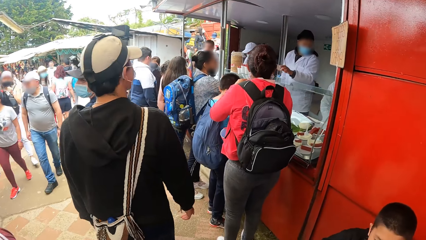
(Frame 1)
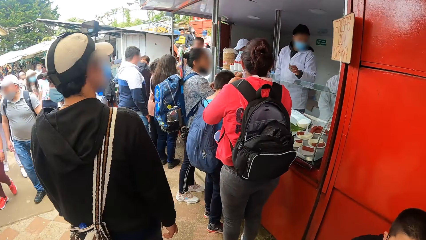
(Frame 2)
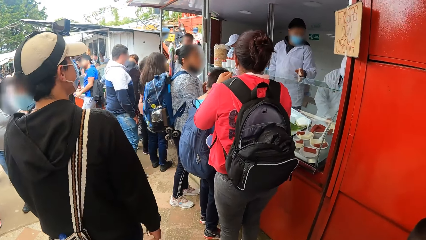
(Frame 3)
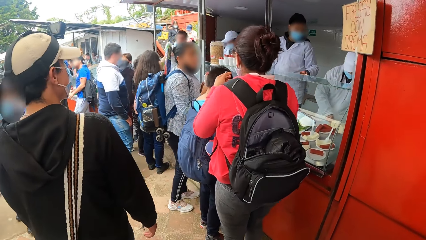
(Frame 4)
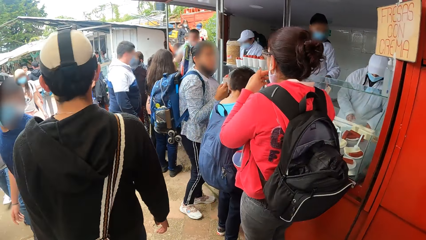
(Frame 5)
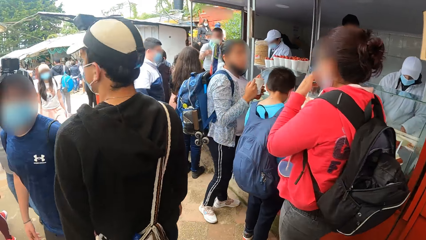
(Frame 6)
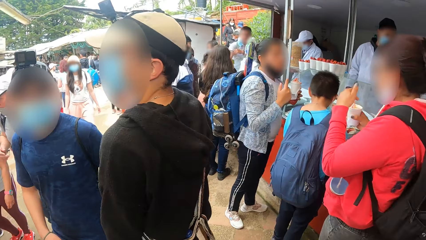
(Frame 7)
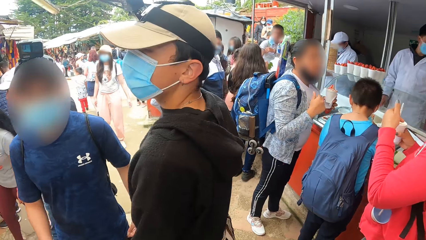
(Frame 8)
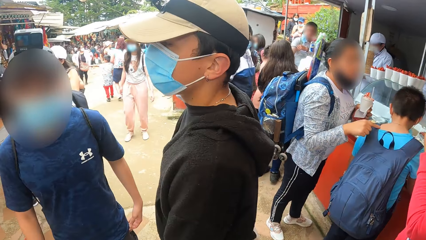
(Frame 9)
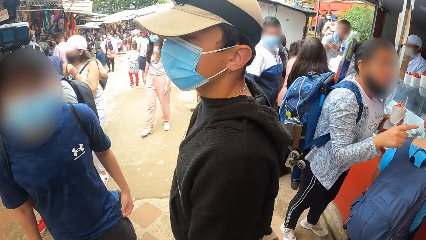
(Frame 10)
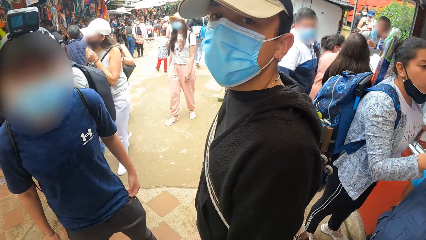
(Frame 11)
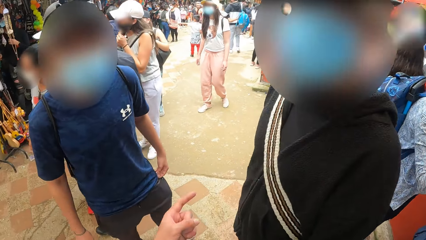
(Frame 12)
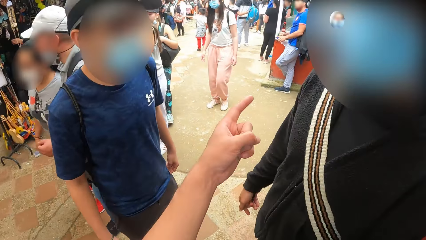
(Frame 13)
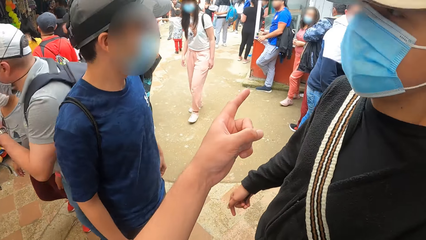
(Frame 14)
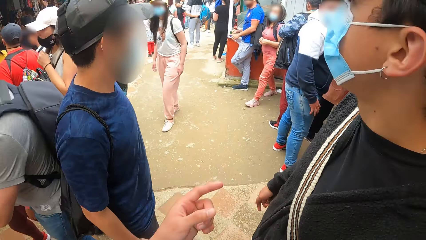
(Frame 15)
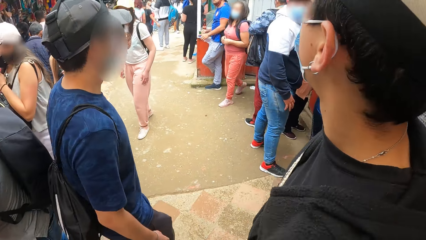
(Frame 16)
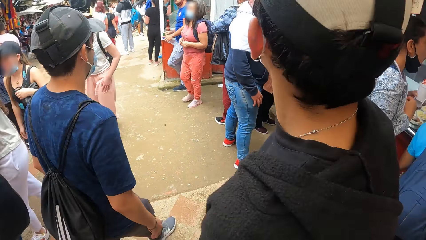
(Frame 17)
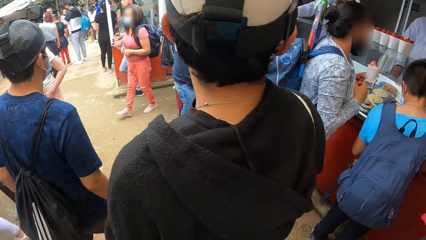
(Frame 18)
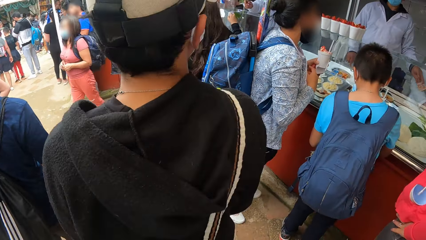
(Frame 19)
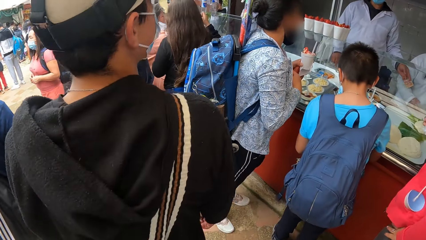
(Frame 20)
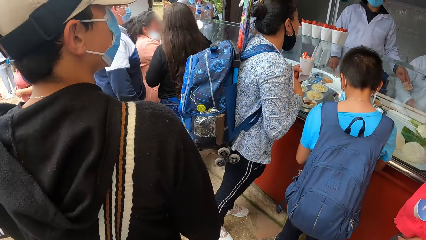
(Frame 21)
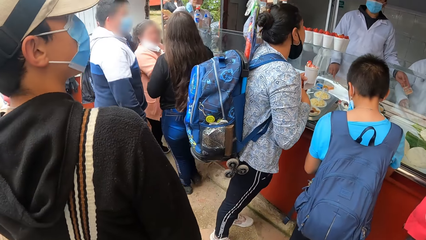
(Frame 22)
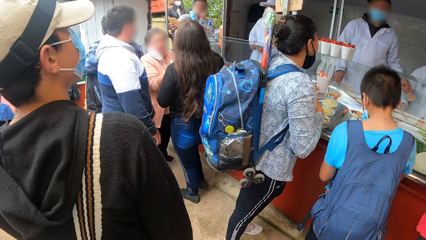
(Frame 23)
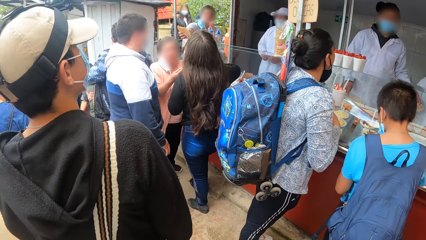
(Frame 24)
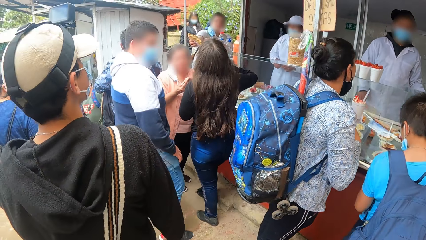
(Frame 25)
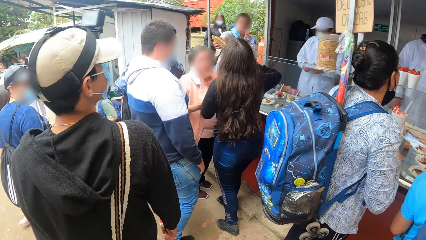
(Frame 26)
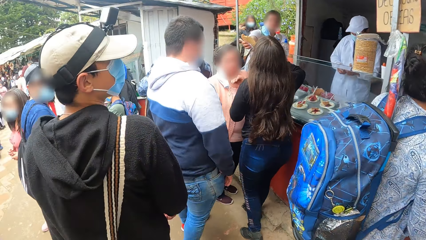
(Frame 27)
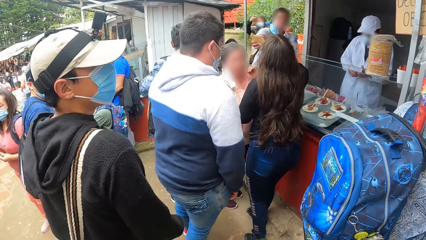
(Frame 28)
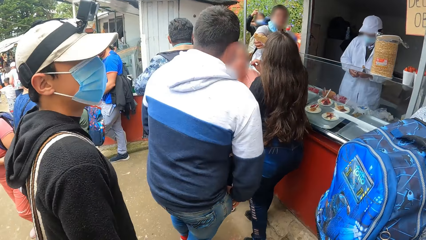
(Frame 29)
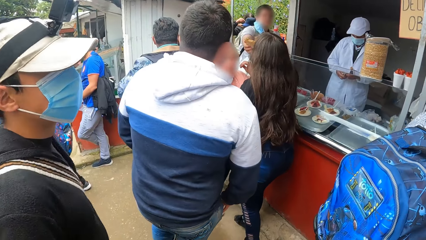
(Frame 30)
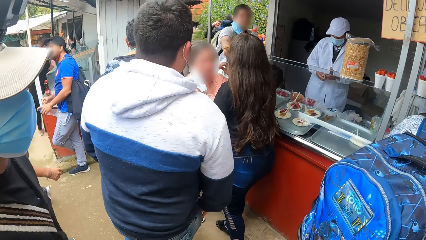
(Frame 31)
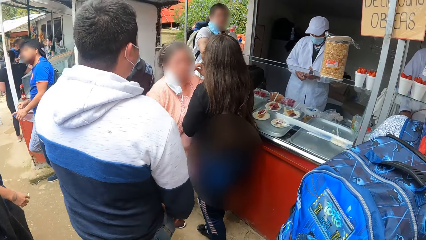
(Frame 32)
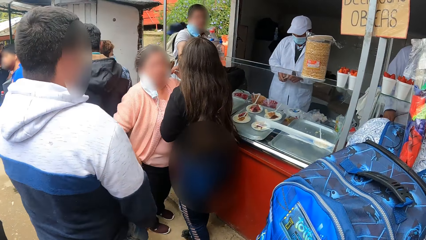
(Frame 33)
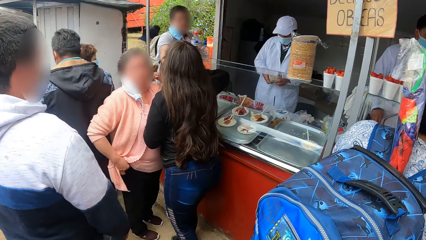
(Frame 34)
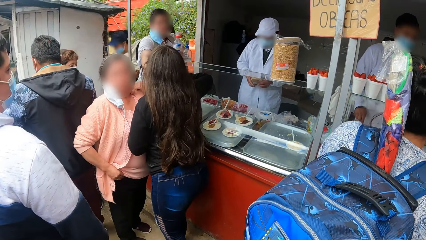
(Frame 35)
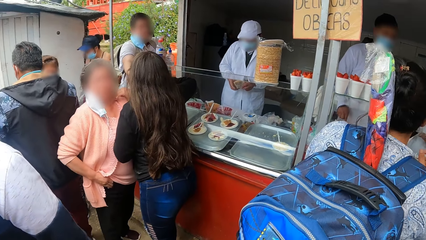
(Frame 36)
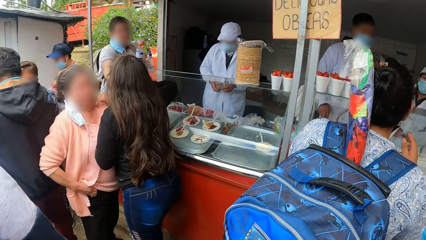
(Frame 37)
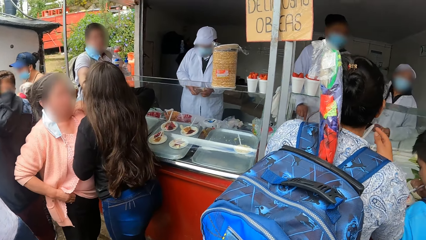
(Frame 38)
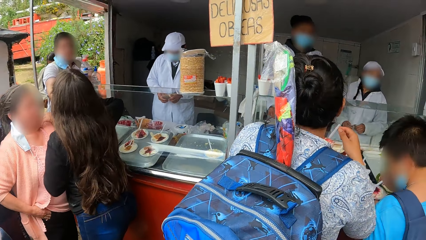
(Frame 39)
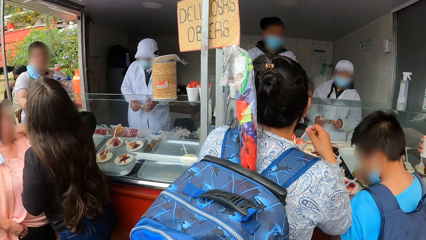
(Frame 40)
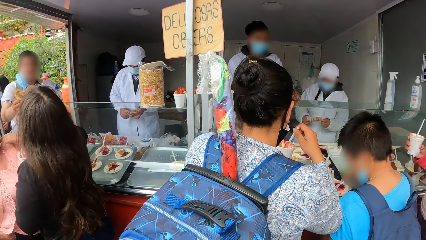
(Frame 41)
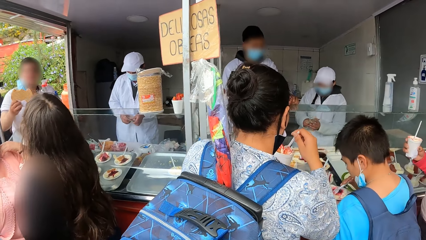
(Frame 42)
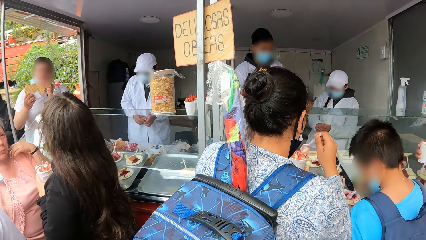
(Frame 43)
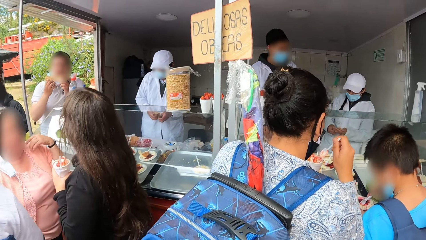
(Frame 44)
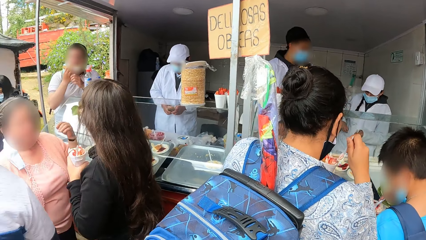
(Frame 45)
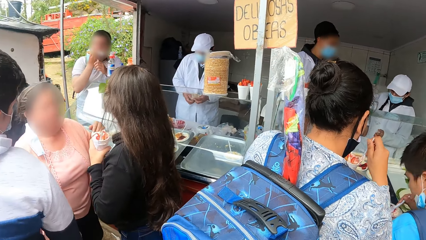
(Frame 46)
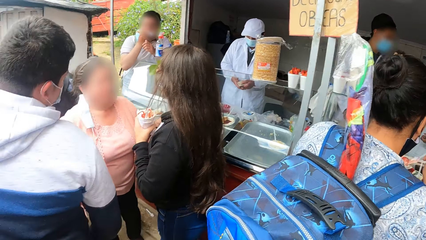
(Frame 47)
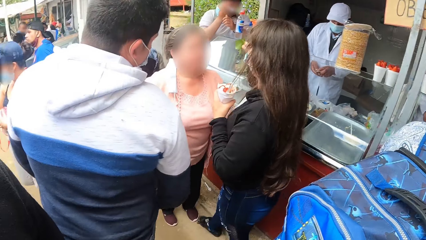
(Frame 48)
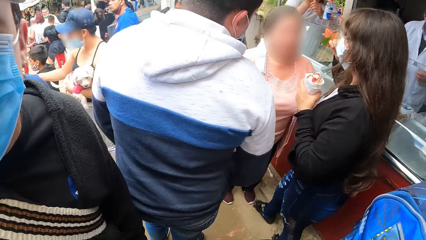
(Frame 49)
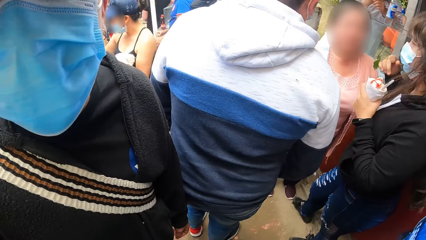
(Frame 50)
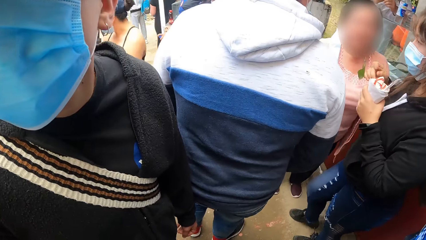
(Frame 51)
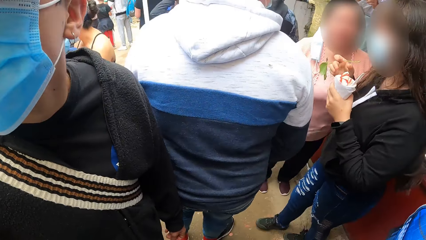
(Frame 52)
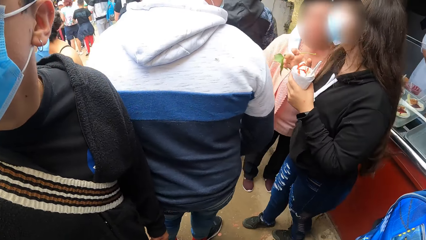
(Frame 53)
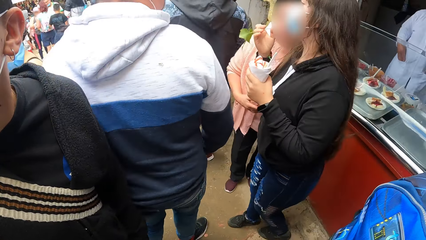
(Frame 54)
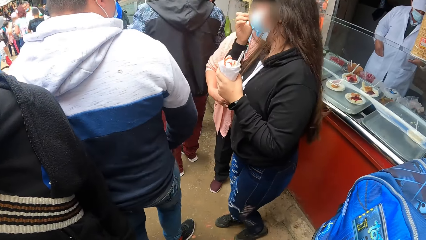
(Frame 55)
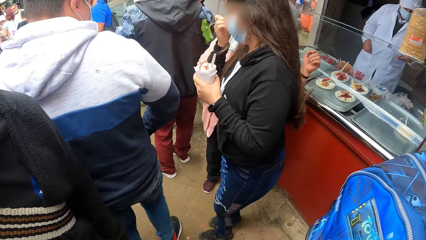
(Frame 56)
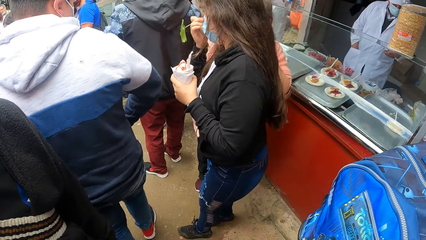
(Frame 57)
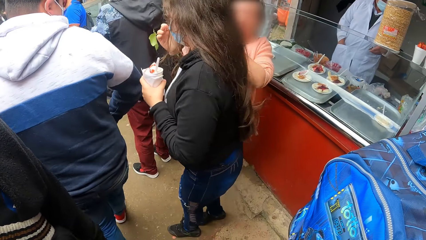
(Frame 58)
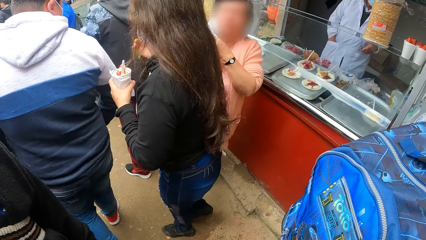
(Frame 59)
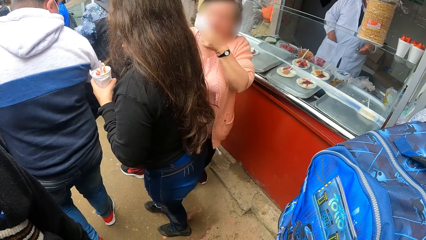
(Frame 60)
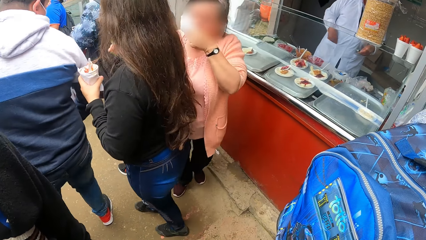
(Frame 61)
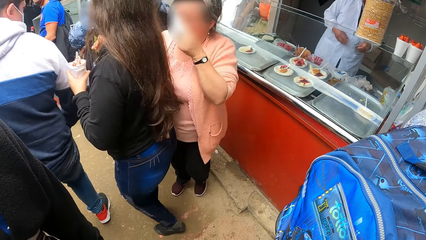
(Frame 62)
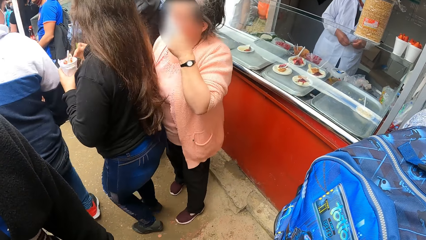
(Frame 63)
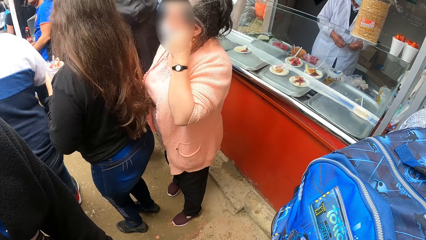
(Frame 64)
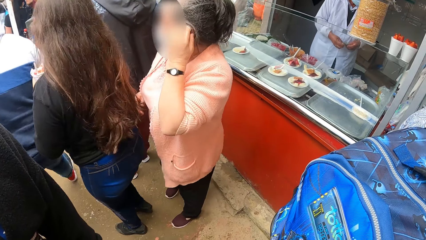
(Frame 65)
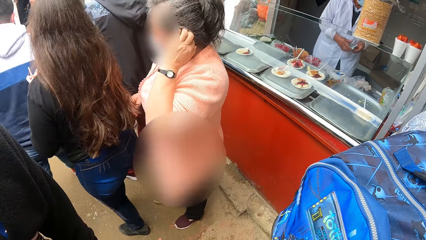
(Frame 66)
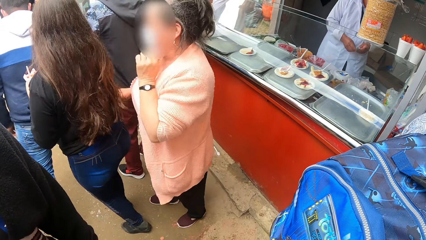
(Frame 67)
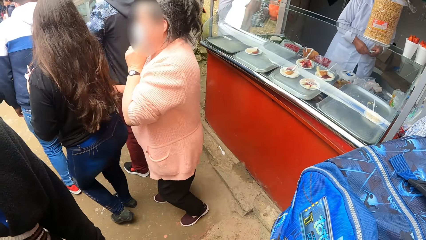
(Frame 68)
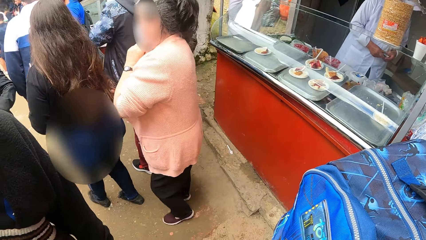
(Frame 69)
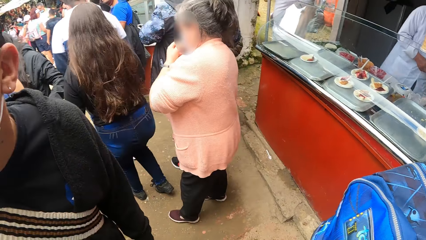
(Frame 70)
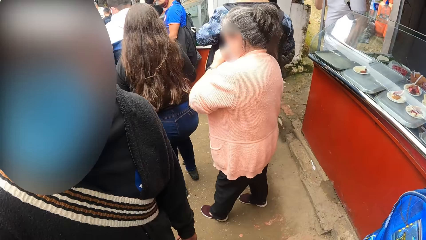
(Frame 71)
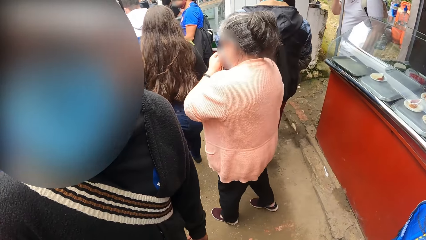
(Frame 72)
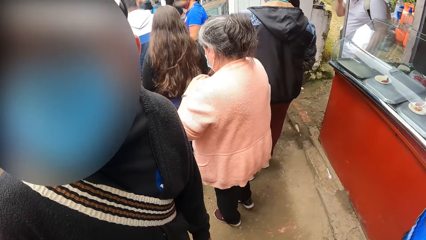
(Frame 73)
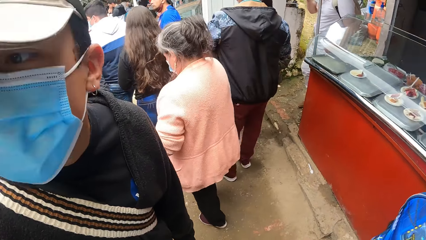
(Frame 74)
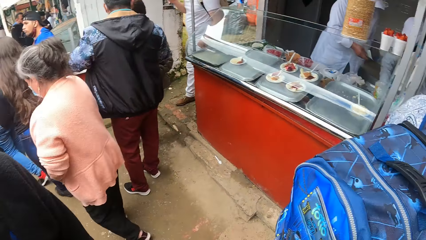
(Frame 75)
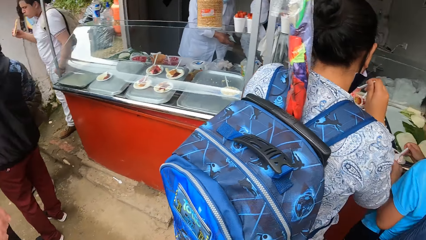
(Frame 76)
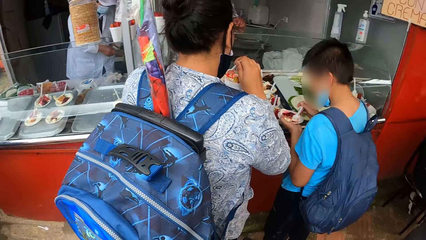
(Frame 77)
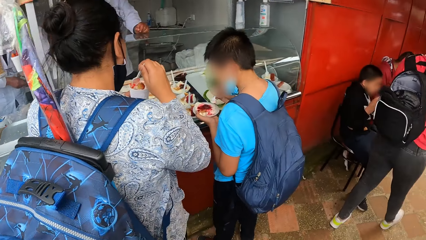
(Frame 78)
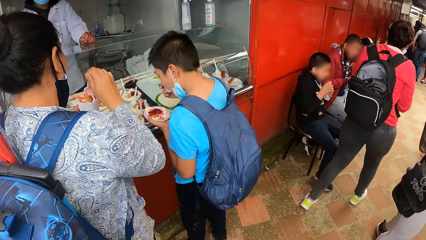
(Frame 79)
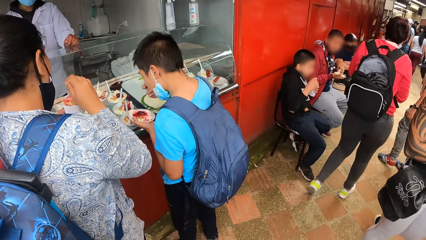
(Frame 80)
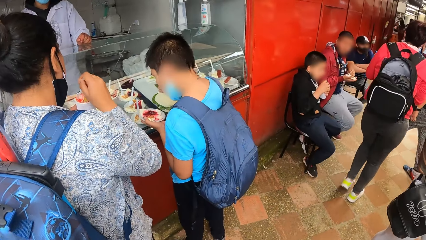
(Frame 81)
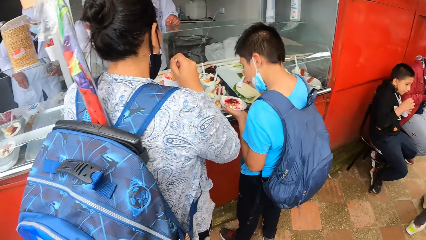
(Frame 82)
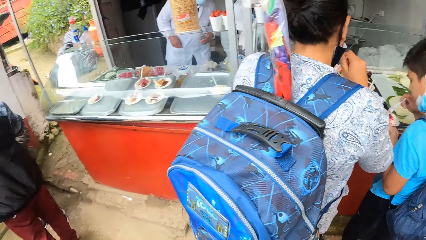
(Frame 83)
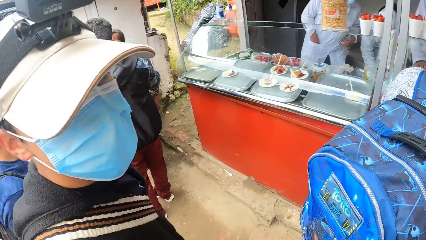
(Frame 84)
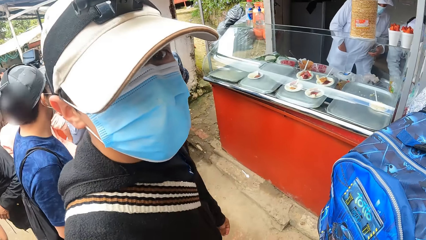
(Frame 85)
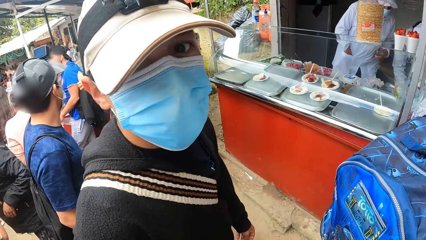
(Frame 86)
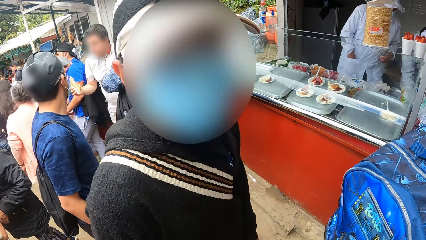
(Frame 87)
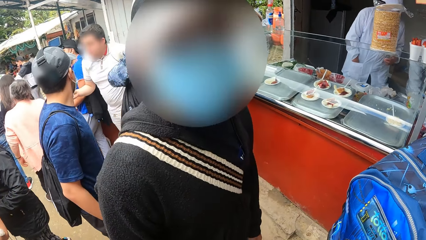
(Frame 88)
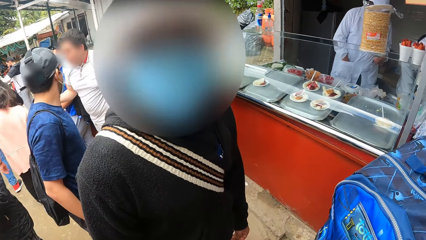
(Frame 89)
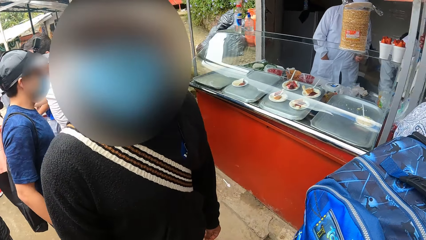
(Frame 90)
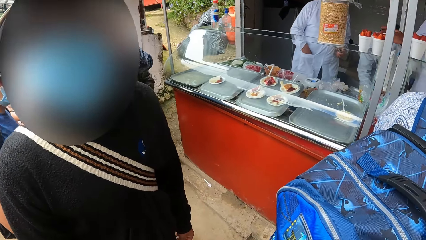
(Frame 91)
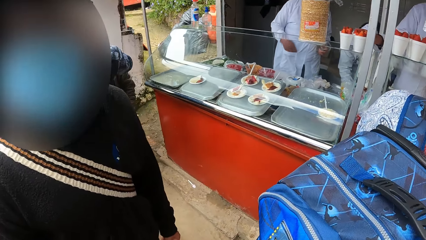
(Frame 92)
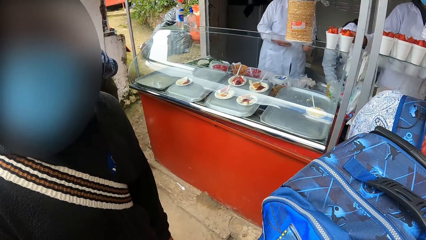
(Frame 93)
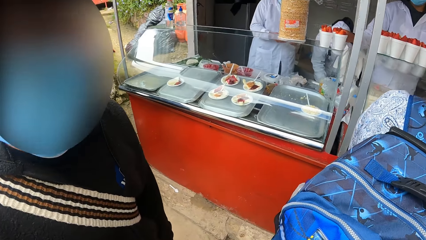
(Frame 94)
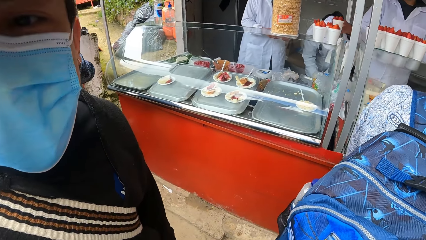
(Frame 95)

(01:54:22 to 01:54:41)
The camera wearer interacts with a man and another man. A person talks to the camera wearer. The camera wearer looks around the cafeteria.
